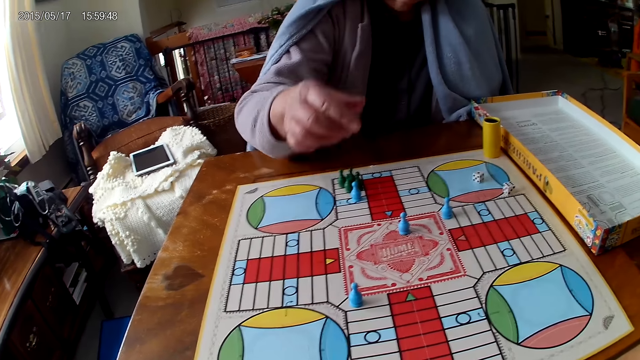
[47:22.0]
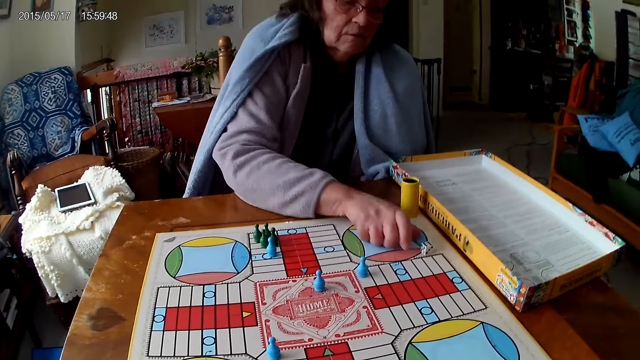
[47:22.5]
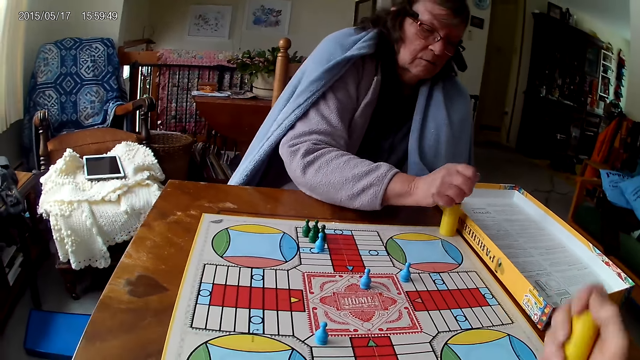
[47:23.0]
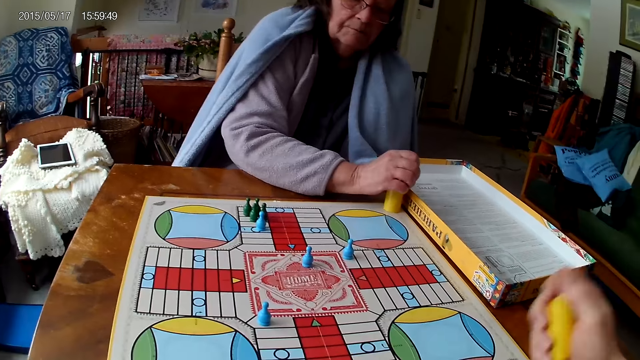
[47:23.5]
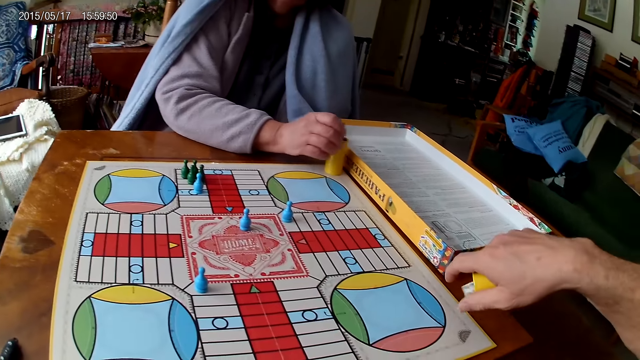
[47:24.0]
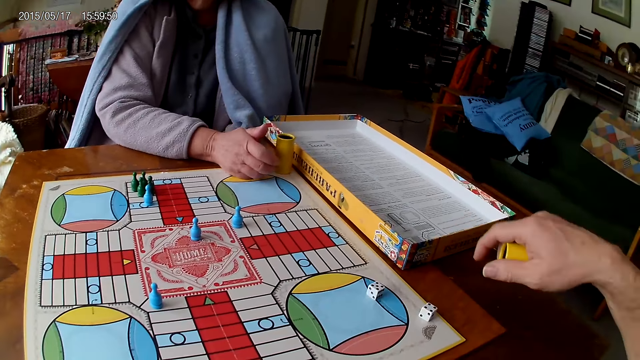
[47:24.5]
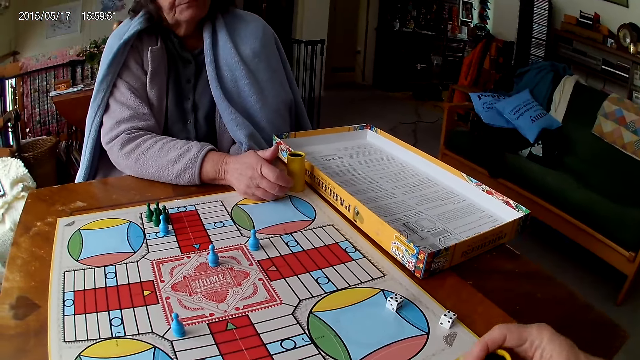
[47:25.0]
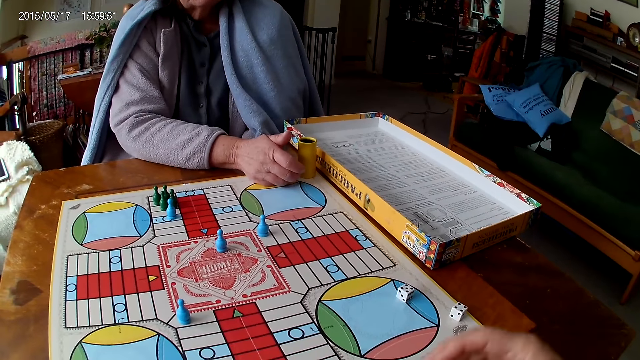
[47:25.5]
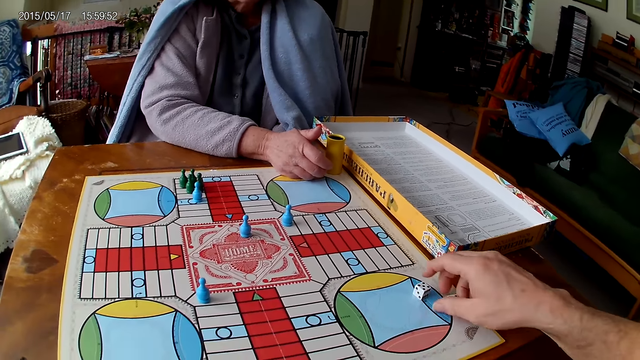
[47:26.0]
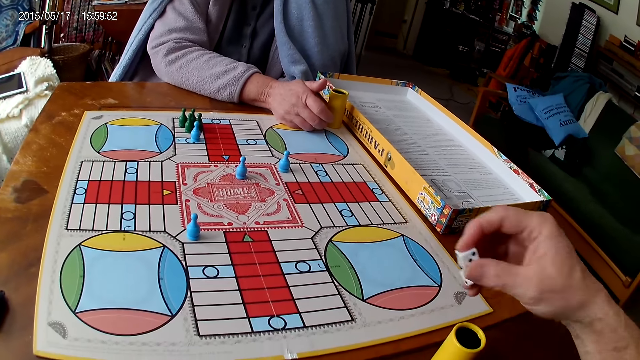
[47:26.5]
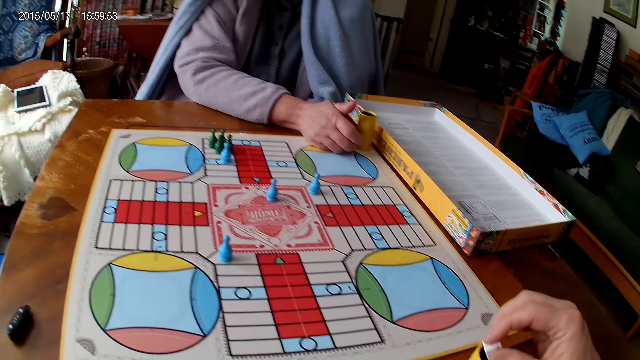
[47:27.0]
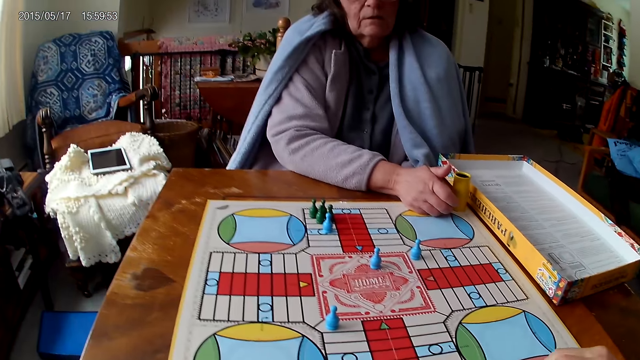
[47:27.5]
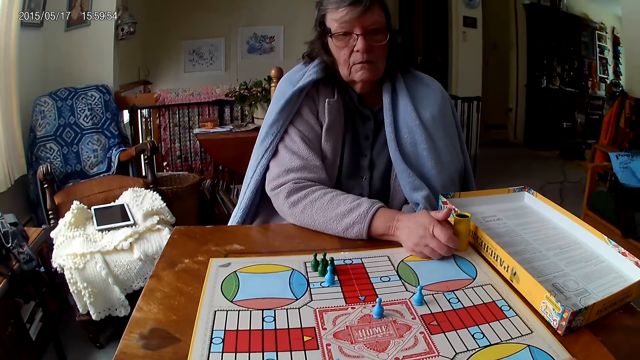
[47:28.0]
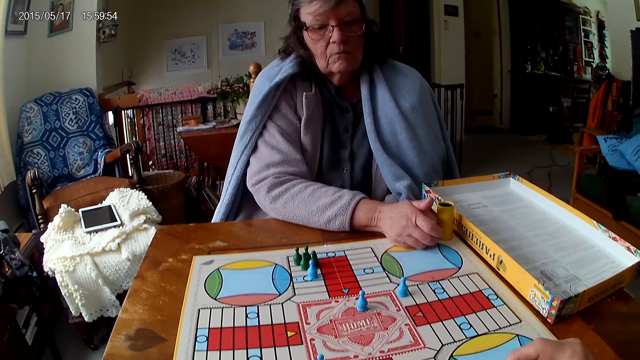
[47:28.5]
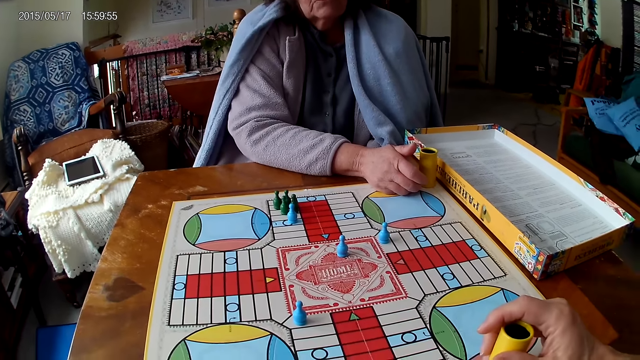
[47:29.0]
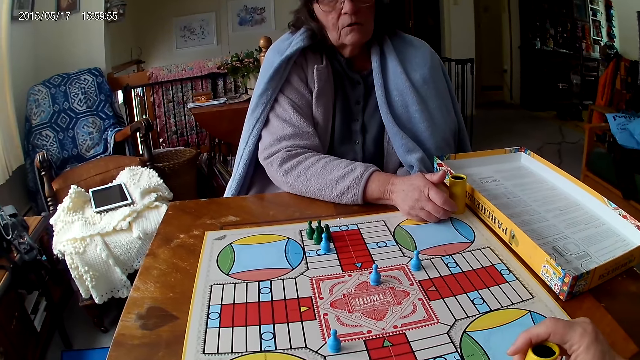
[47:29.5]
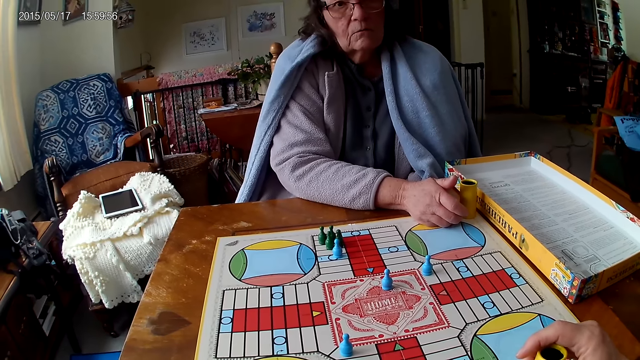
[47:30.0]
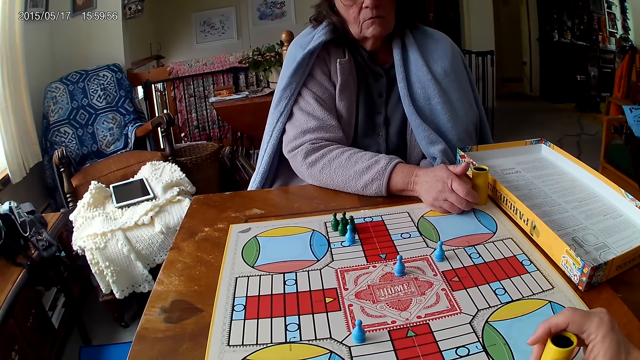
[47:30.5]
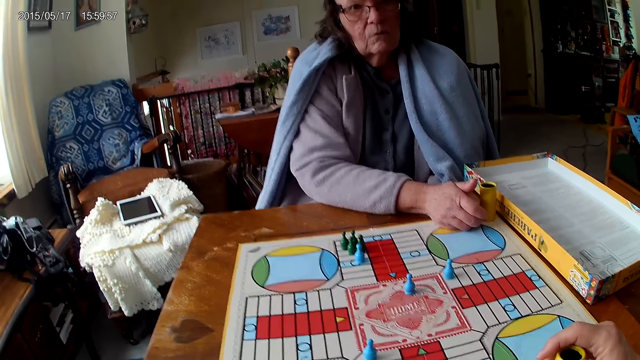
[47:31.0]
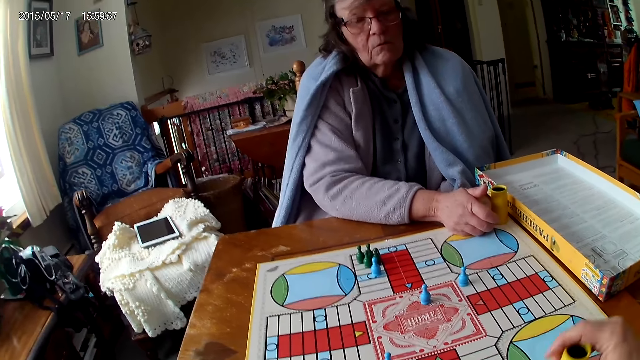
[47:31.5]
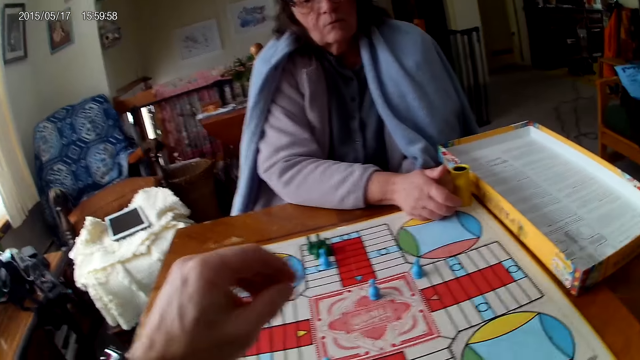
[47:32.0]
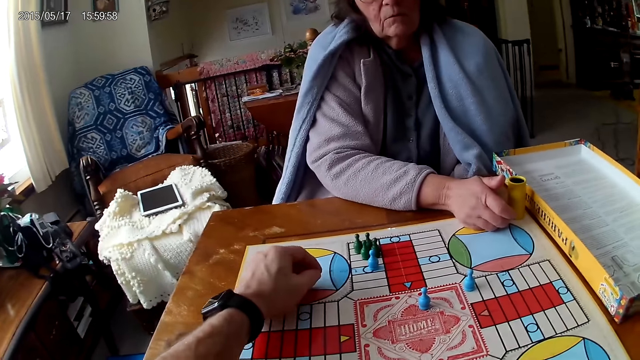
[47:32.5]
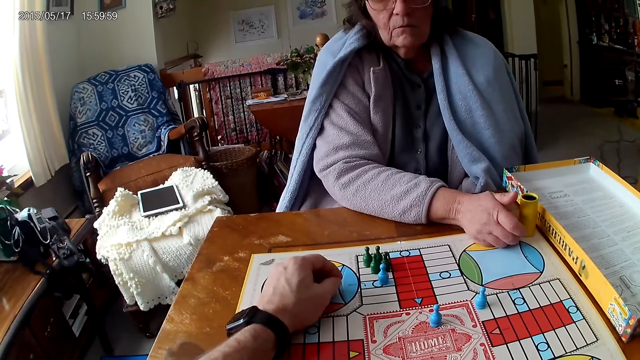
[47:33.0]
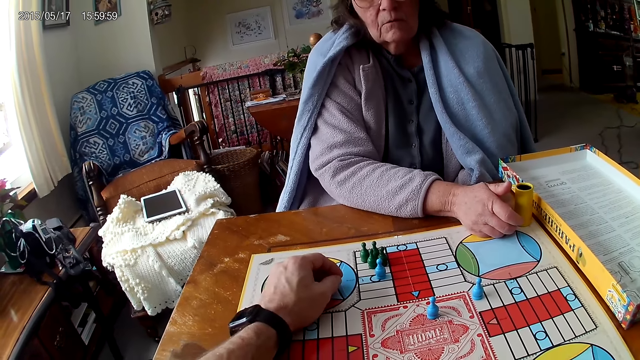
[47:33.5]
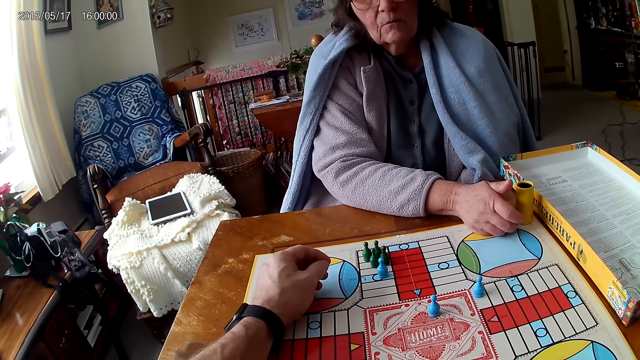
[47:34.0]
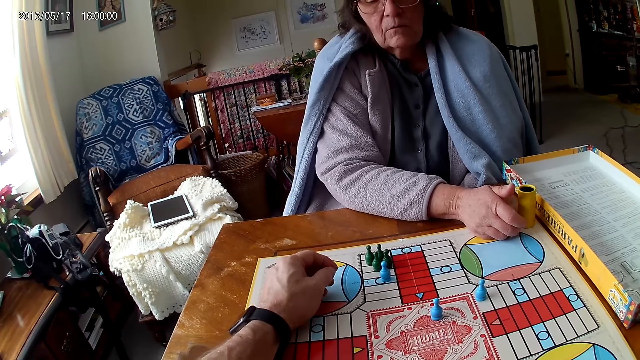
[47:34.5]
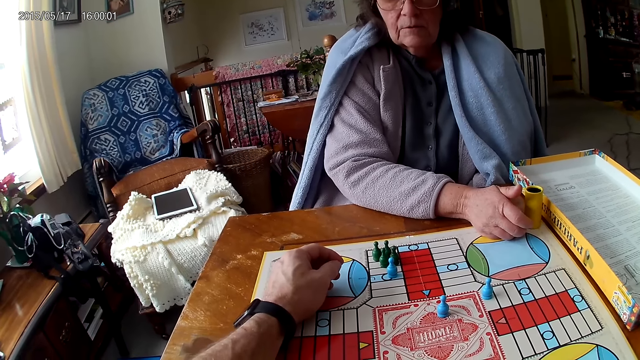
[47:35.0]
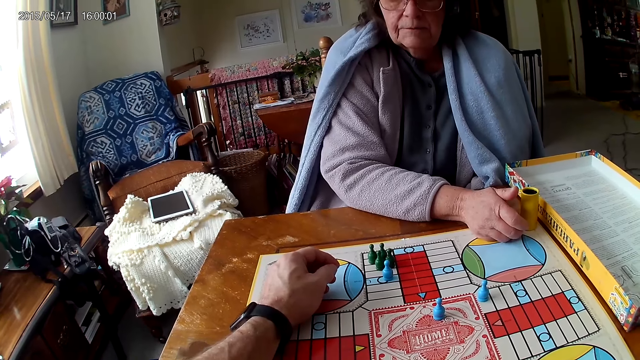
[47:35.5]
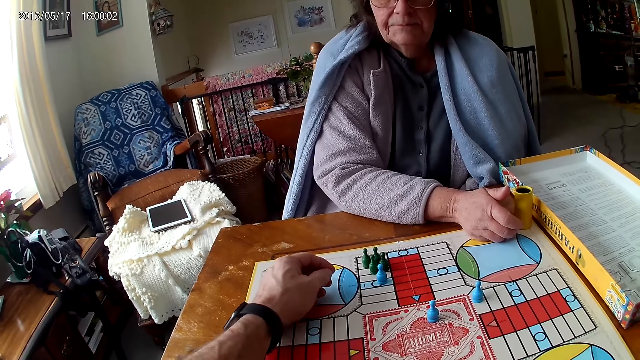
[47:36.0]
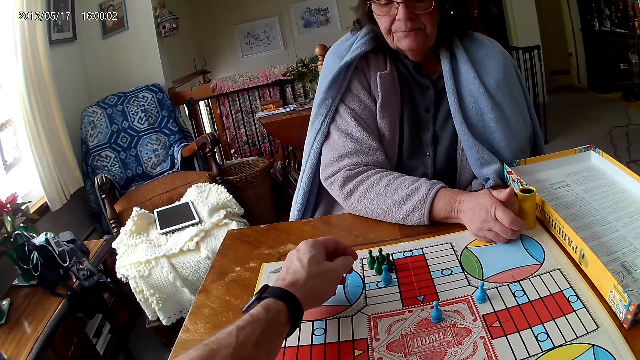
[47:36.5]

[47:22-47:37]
The camera wearer shakes his container with his right hand. A woman picks her dice from the Ludo board with her right hand. The woman drops the dice. The camera wearer drops the dice in his container on the table. He picks his dice from the Ludo board with his right hand. The woman drops the dice. The camera wearer drops the dice into the container. He interacts with the woman. He touches a piece on the Ludo board with his right hand.

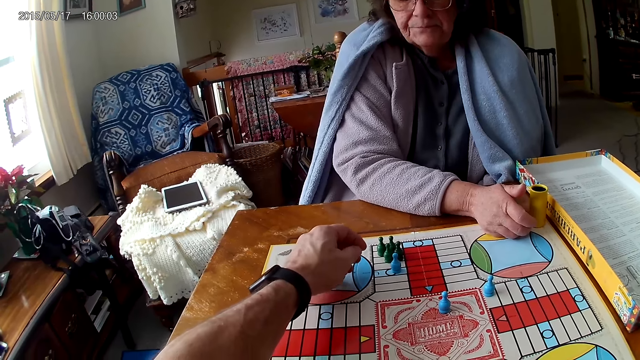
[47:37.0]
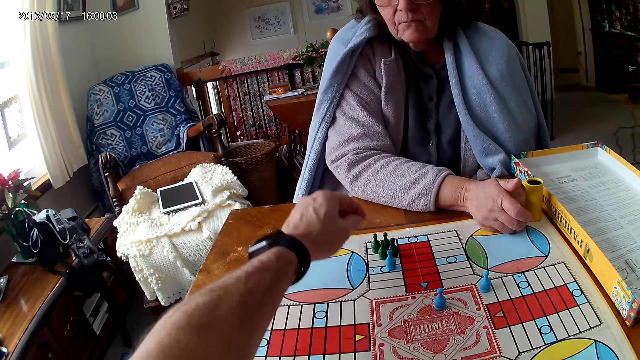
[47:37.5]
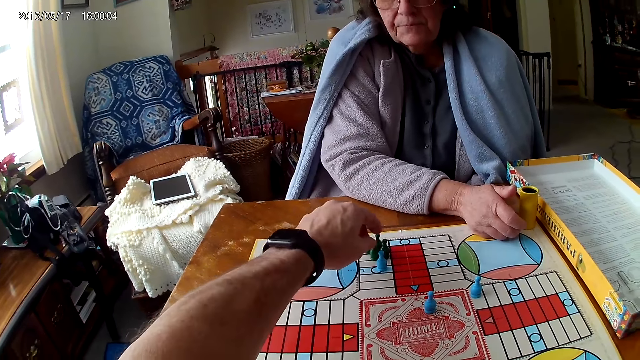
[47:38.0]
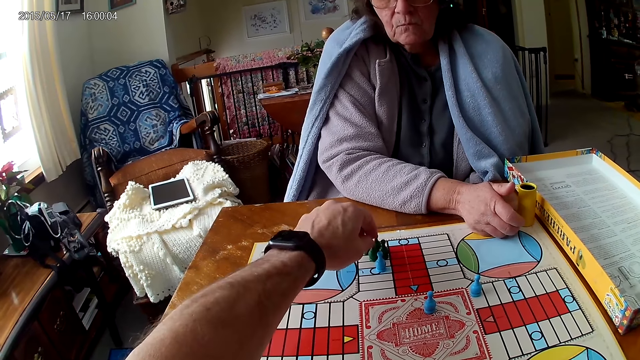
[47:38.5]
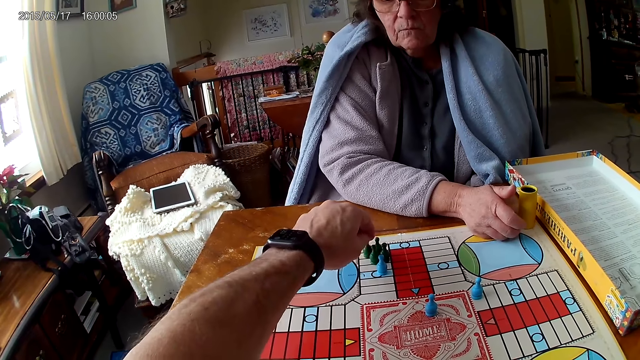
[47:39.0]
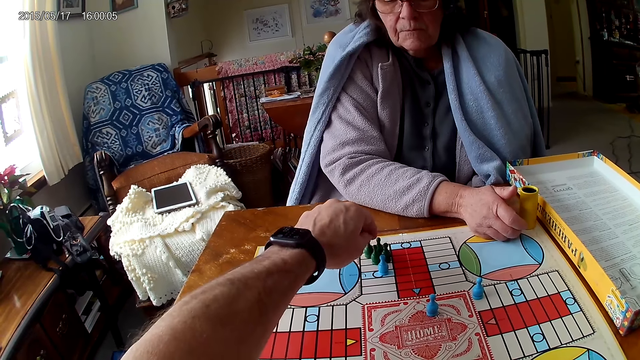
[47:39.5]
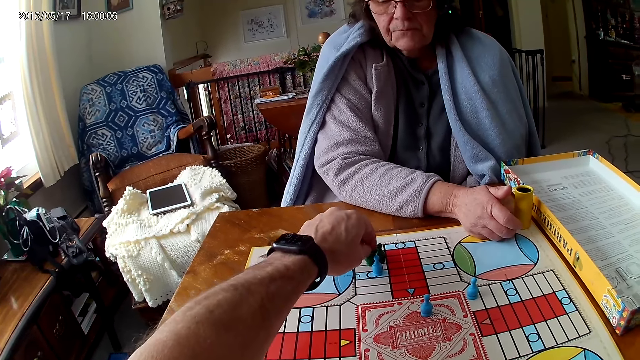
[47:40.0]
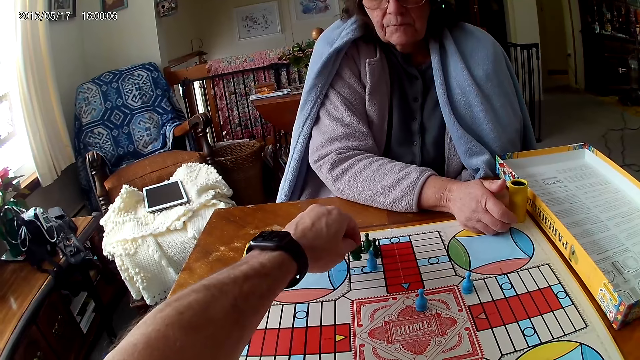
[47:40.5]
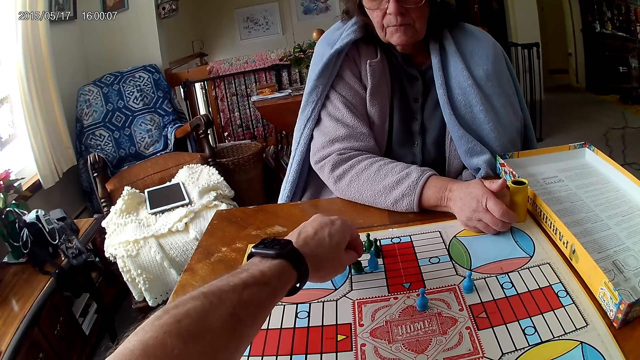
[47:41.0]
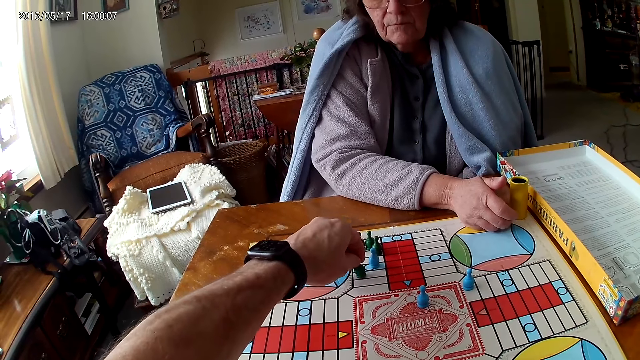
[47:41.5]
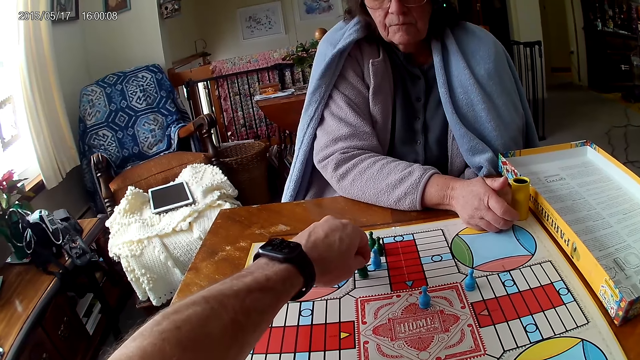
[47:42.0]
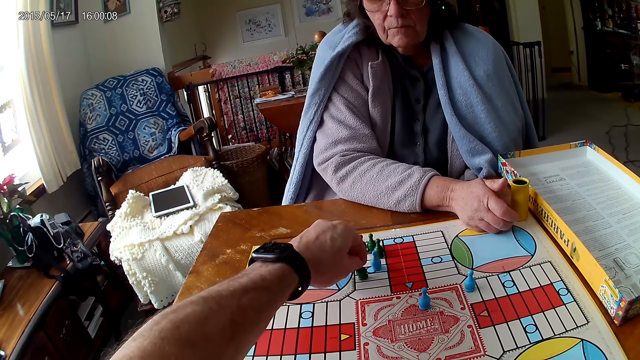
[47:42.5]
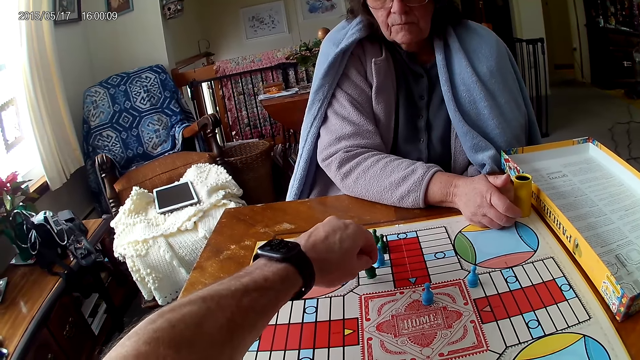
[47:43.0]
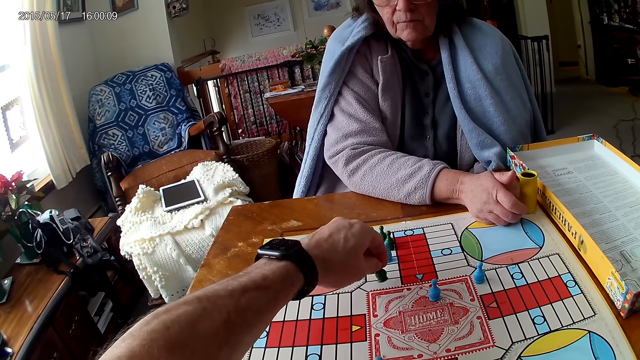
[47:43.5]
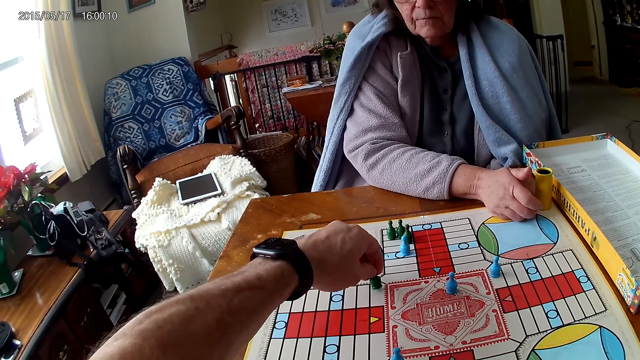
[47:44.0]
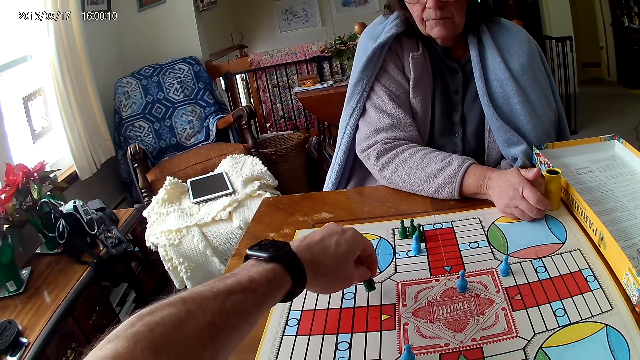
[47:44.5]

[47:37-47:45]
The camera wearer moves a piece on the Ludo board with his right hand. A man picks the dice and moves the dice.
